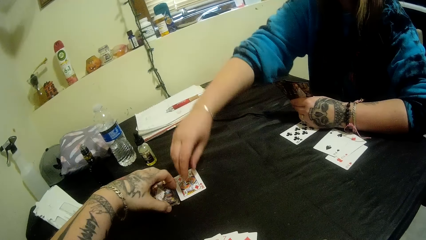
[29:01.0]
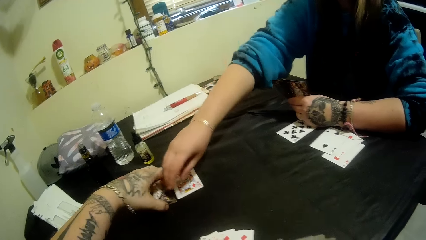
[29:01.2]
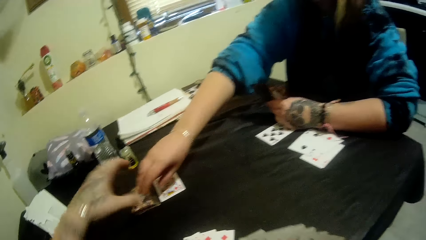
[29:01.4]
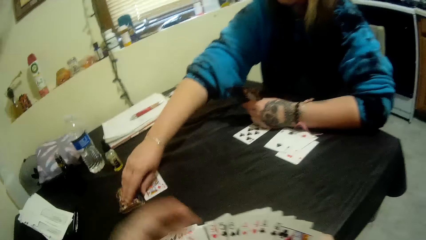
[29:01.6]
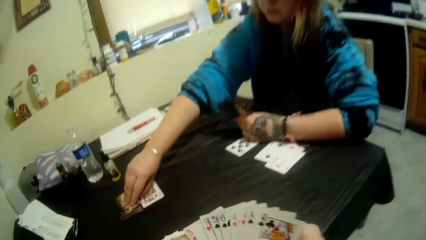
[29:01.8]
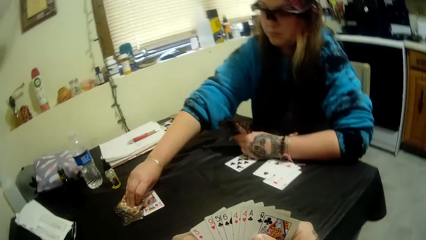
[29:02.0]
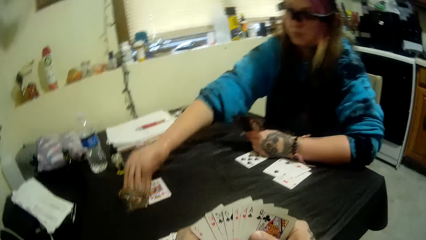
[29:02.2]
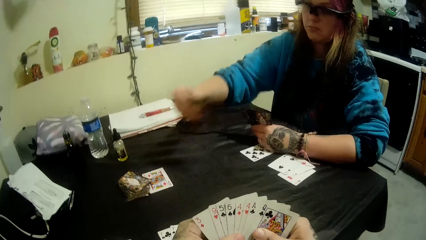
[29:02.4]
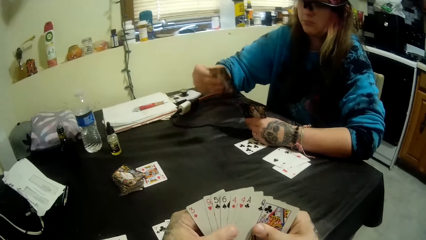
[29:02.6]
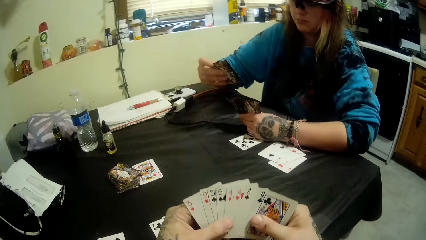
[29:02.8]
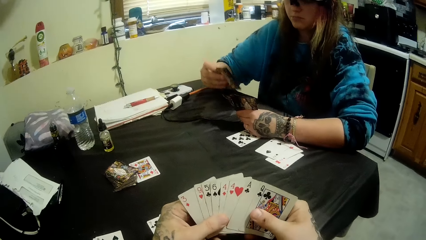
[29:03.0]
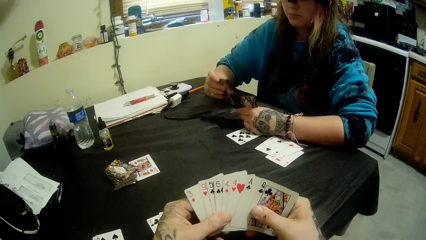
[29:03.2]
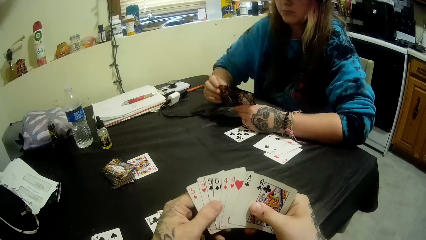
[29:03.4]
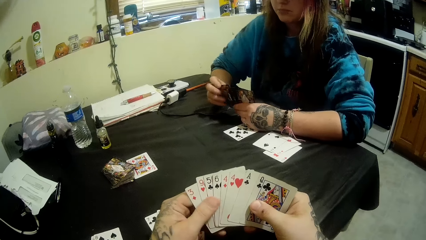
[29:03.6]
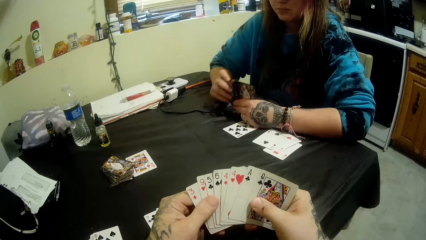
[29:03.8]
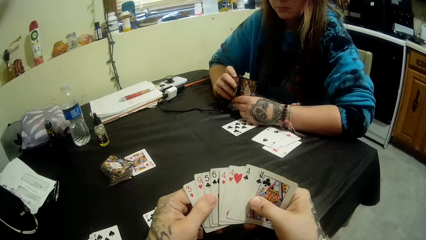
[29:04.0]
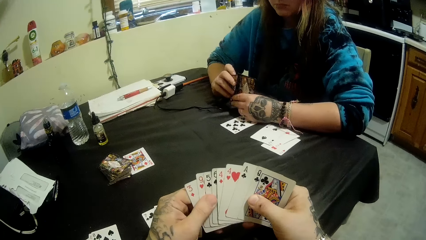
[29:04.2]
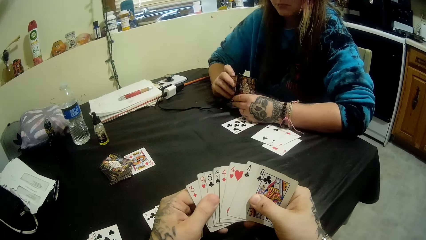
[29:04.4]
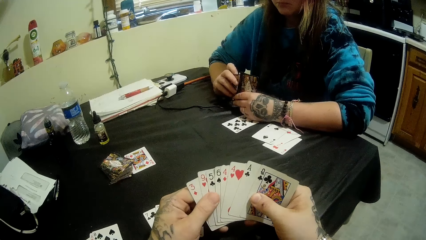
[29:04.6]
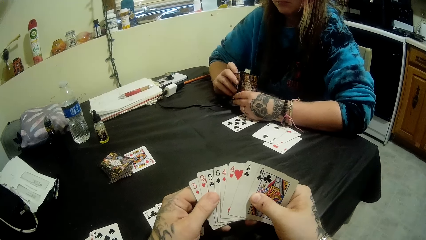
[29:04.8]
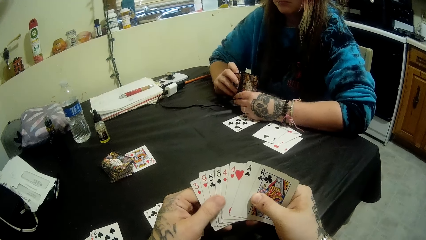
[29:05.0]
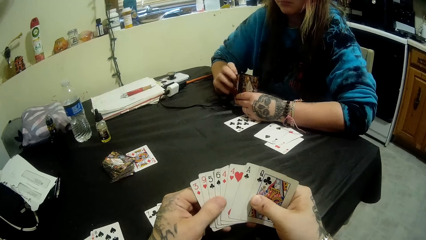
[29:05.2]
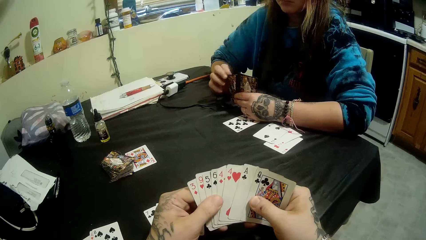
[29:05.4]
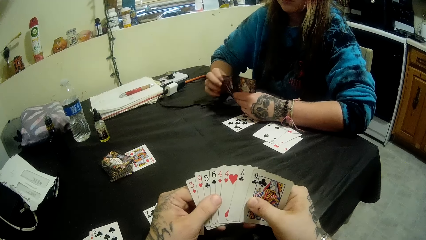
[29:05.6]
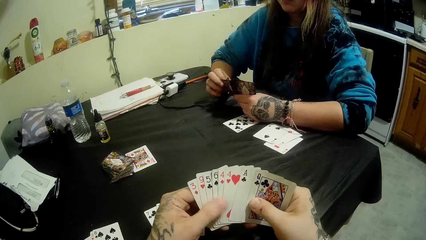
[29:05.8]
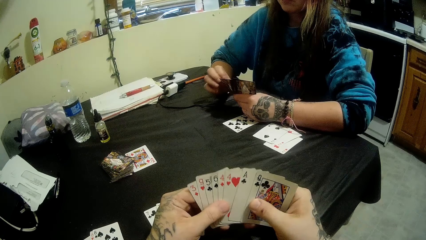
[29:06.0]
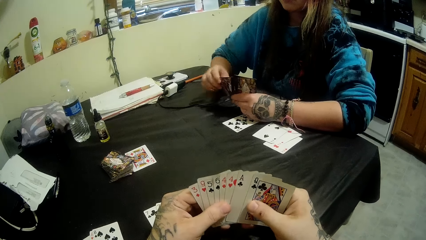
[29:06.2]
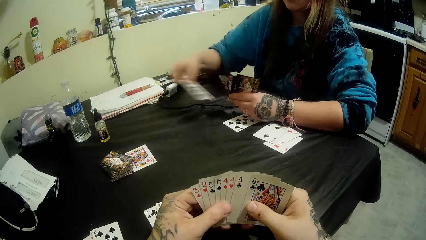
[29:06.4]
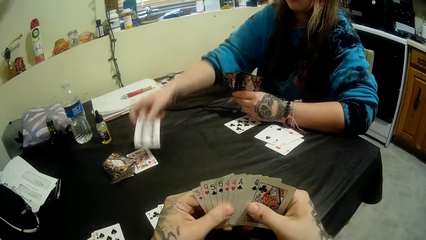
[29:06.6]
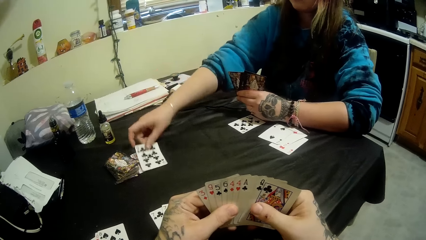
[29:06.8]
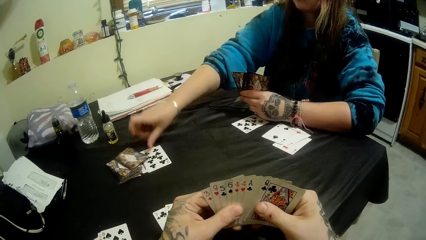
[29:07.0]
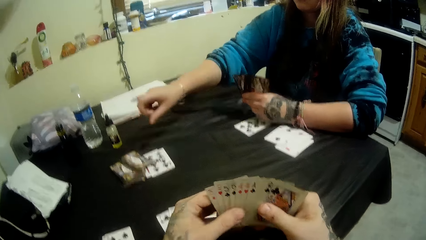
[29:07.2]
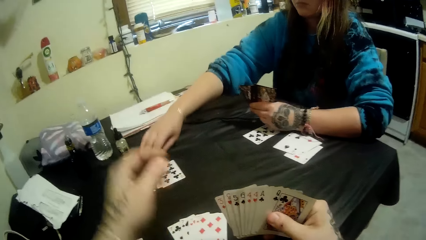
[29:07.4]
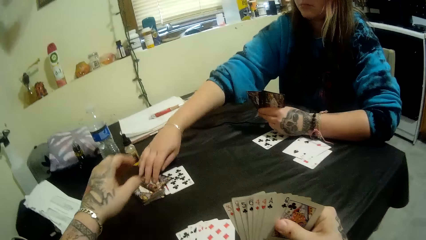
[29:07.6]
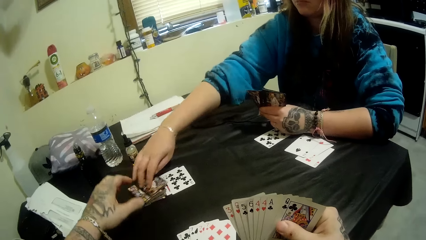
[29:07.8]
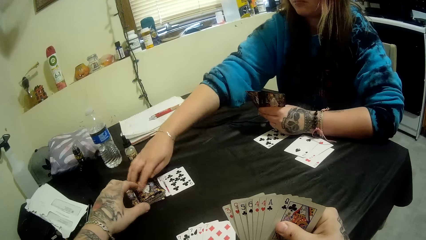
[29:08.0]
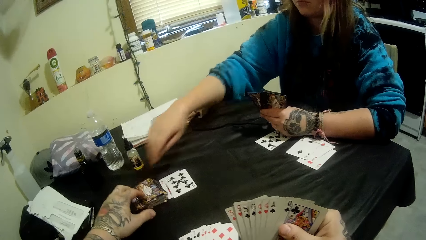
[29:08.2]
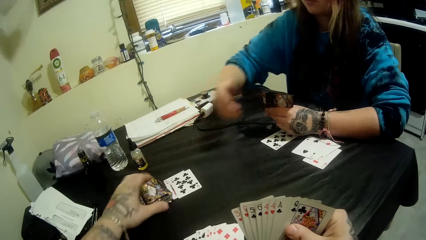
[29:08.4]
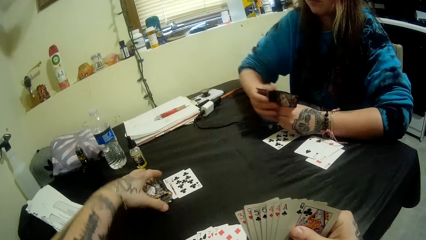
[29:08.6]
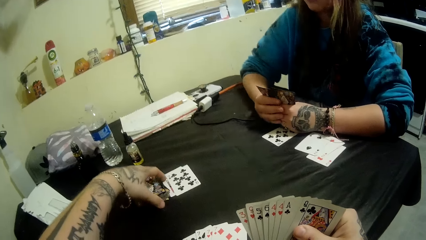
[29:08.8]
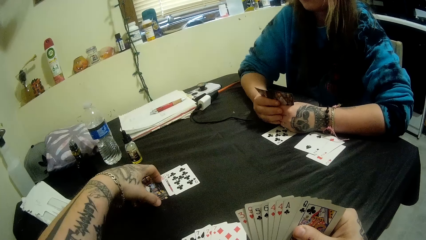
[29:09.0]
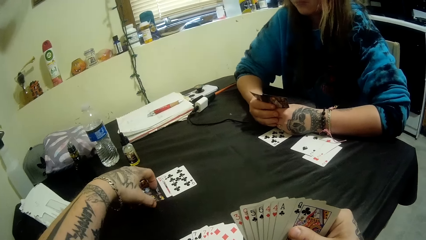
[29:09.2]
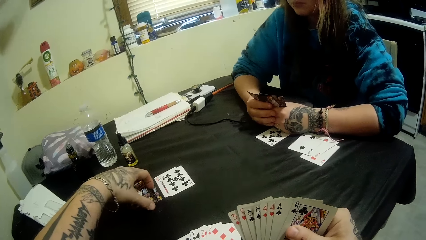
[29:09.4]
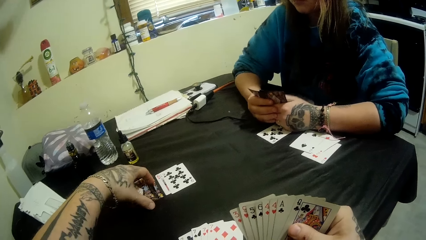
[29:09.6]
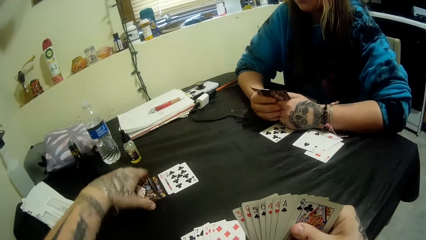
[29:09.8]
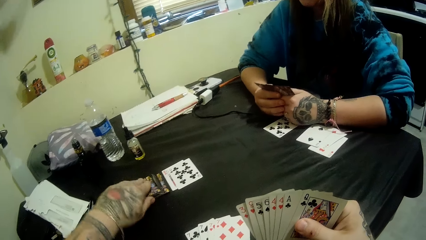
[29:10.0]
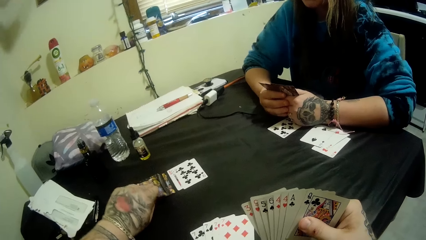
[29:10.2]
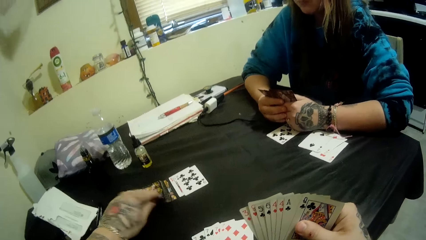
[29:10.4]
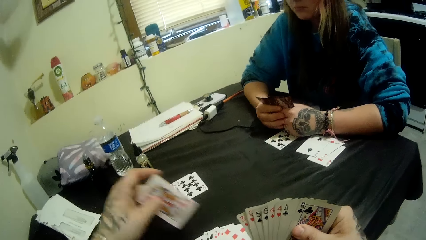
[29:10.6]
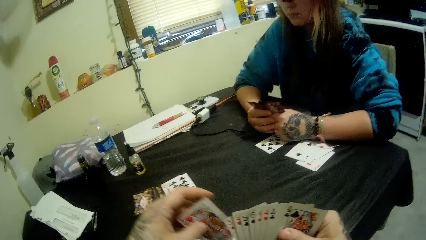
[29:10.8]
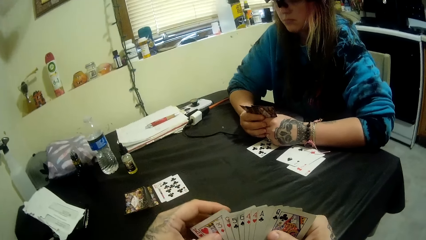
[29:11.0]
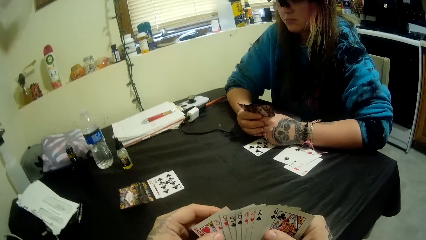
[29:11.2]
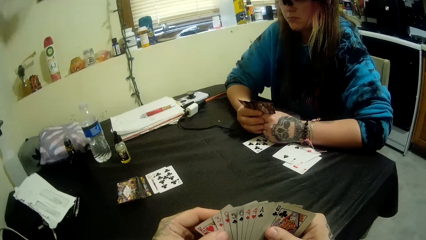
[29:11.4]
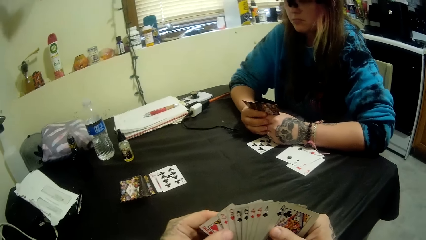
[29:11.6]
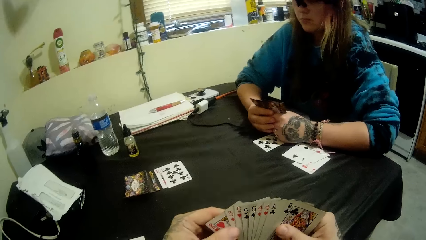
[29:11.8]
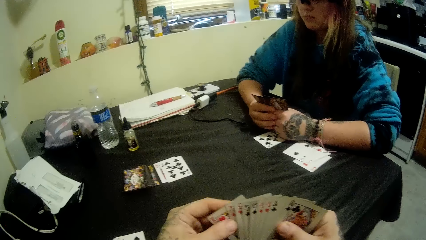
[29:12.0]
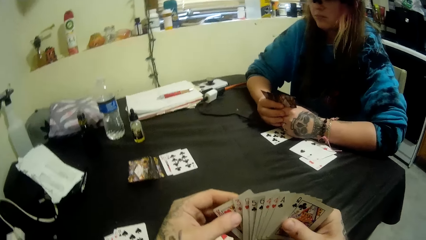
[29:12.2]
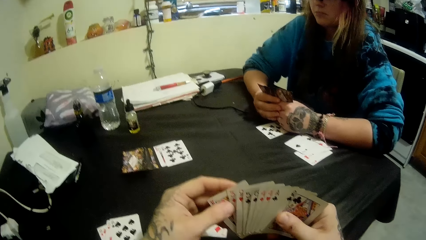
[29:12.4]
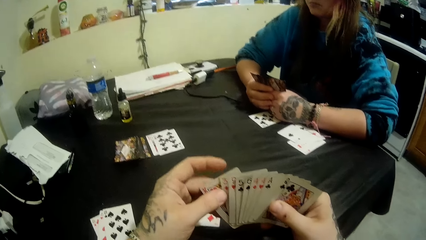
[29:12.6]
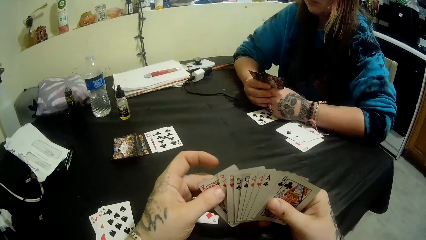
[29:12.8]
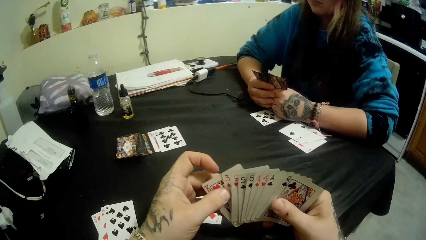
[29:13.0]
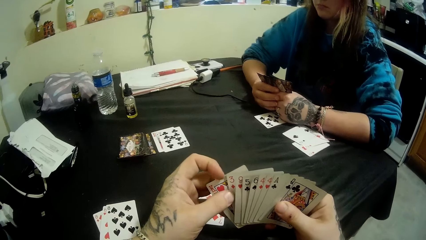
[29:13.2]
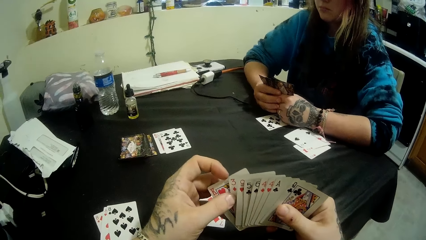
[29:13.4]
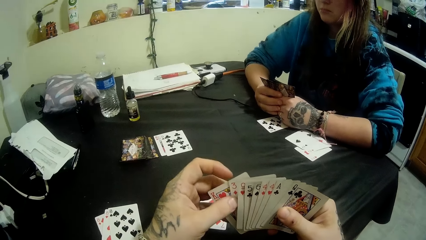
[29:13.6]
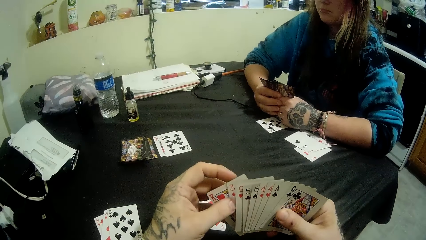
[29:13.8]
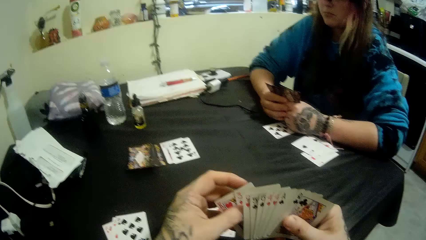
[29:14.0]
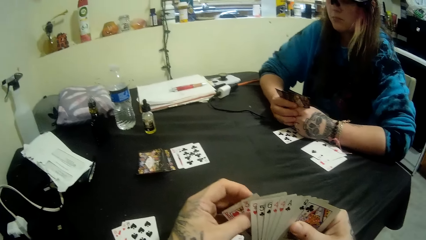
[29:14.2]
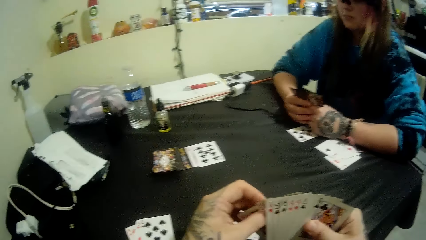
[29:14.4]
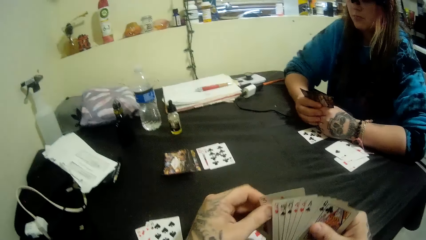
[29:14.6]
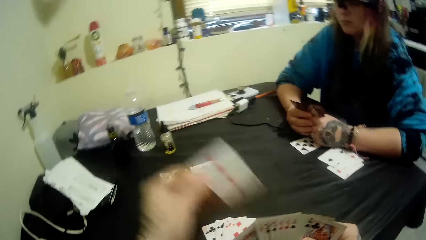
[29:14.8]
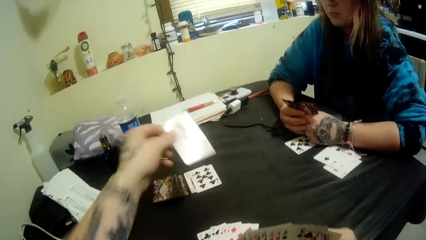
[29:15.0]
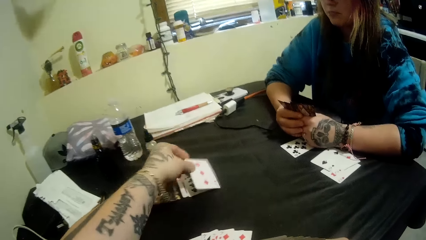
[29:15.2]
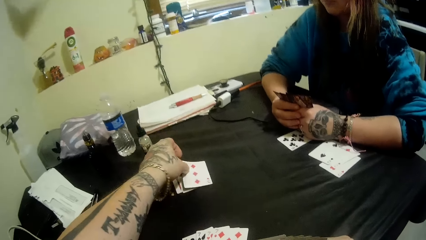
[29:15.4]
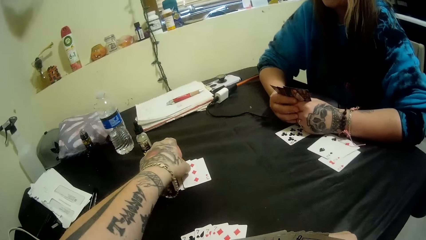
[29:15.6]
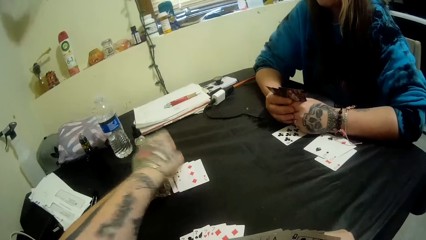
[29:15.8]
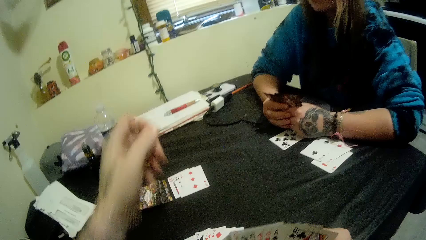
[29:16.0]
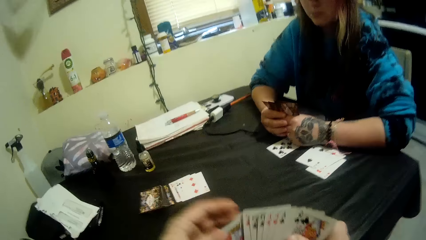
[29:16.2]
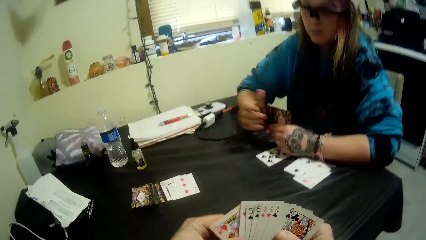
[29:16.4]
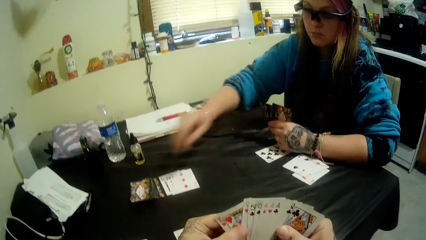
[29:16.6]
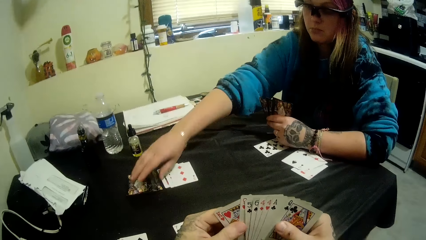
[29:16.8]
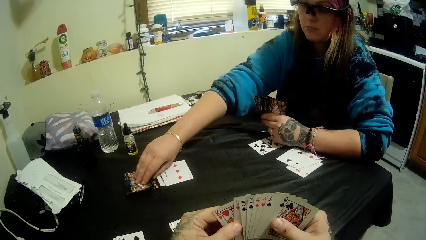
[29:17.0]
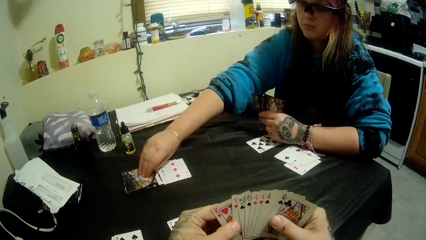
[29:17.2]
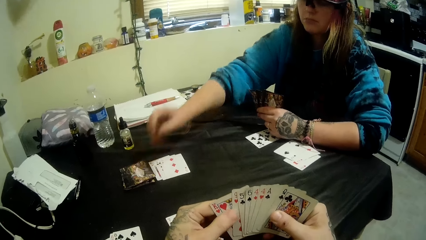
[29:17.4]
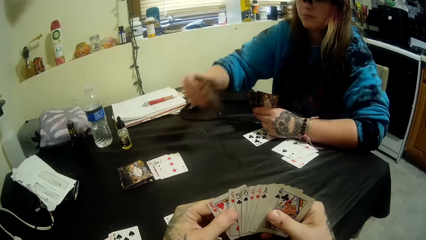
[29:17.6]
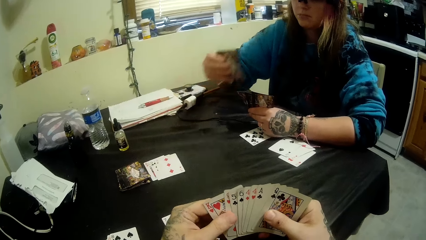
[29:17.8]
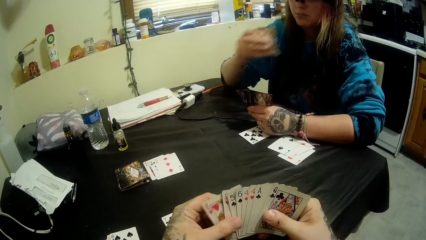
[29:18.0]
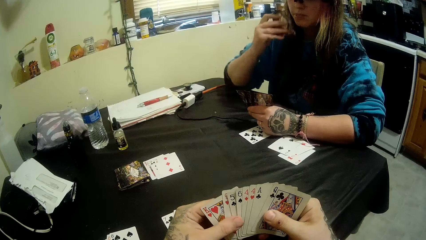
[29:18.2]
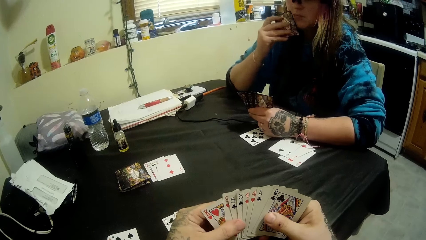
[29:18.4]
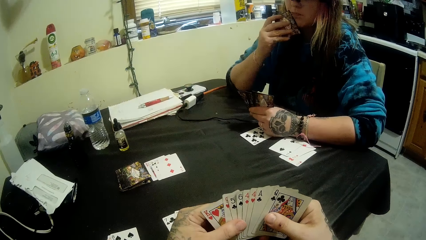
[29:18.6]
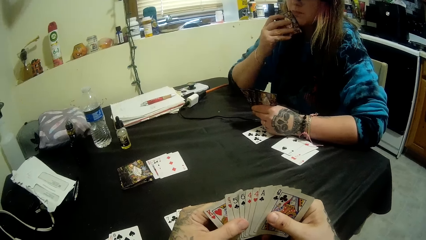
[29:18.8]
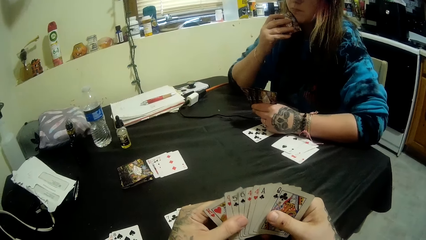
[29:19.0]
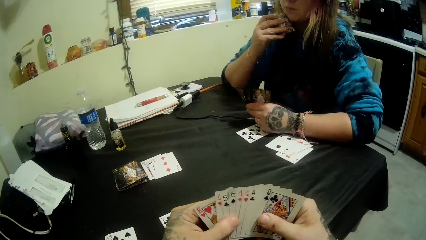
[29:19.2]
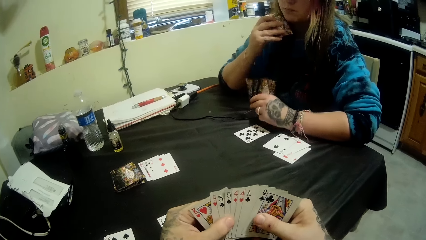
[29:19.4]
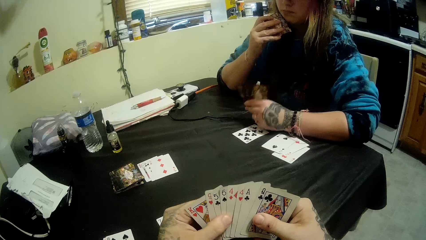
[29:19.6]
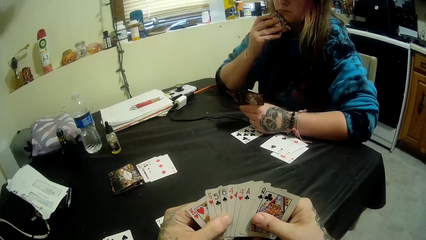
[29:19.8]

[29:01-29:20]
The woman picks up a card from the table with her right hand and drops cards on the table with her right hand. The camera wearer adjusts the cards on the table with his left hand. He picks up a card from the table with his left hand. He drops the card on the table with his left hand. The woman picks up a card from the table with her right hand.
